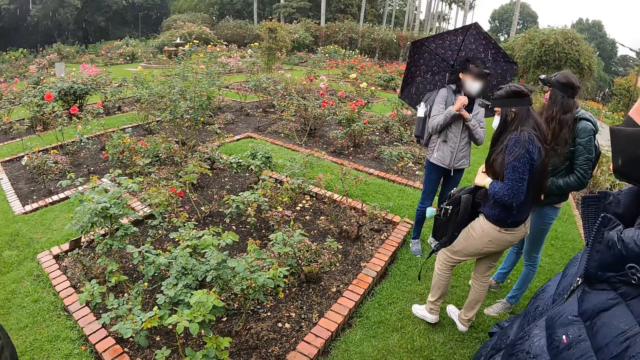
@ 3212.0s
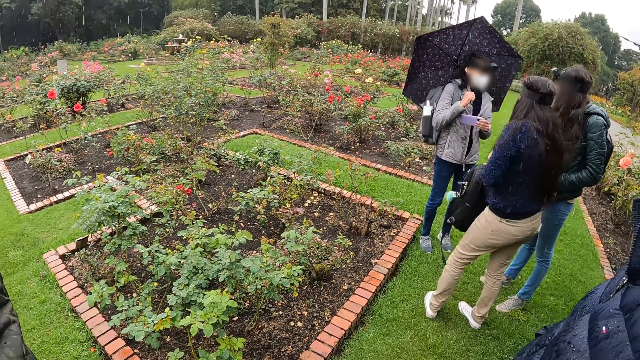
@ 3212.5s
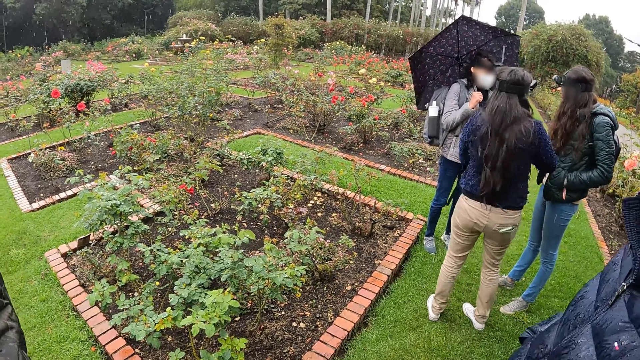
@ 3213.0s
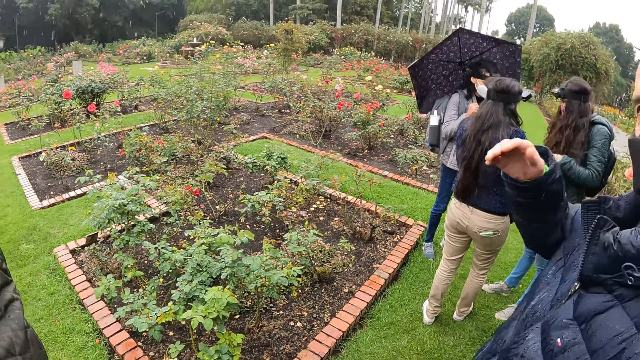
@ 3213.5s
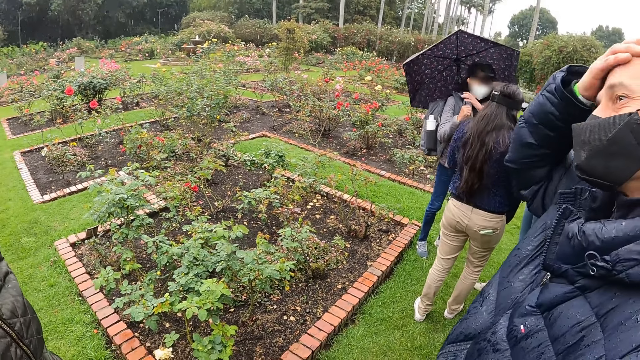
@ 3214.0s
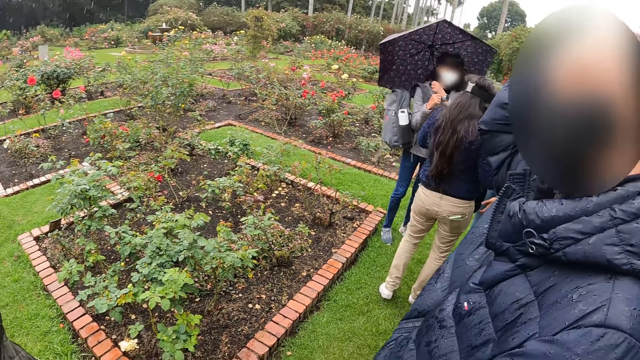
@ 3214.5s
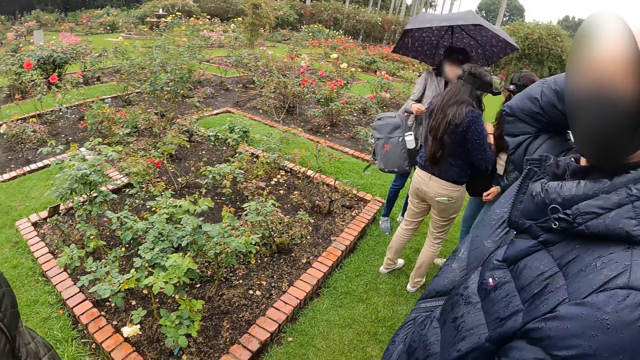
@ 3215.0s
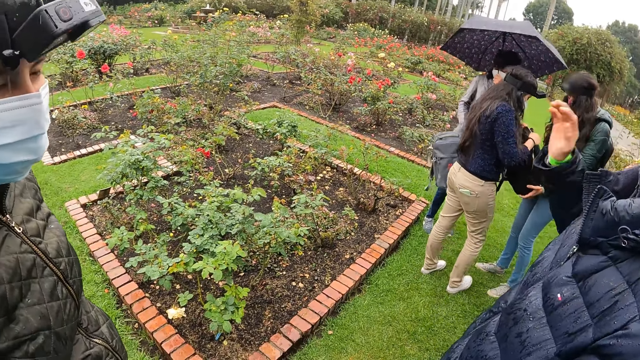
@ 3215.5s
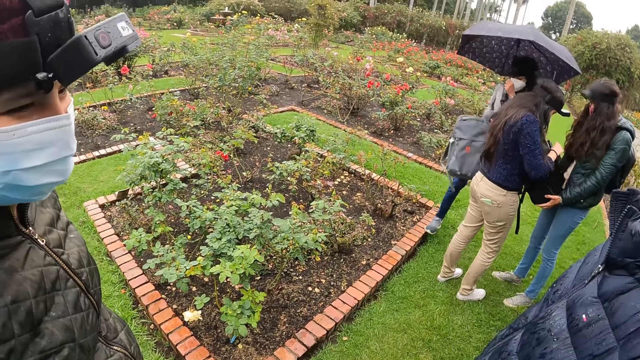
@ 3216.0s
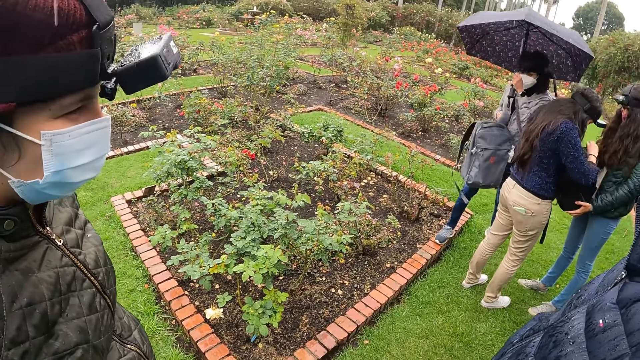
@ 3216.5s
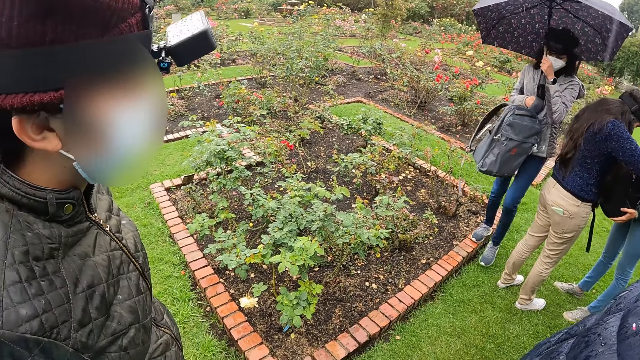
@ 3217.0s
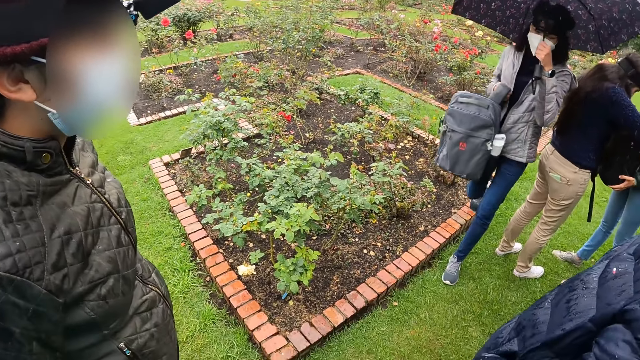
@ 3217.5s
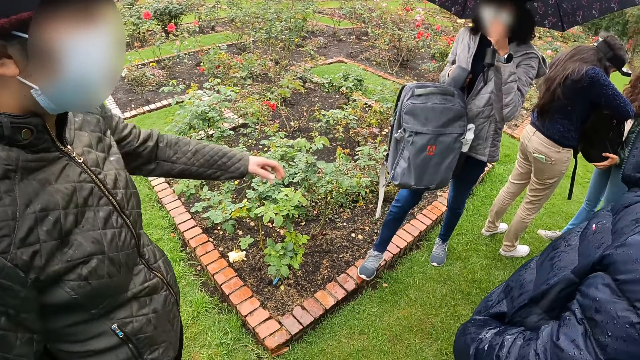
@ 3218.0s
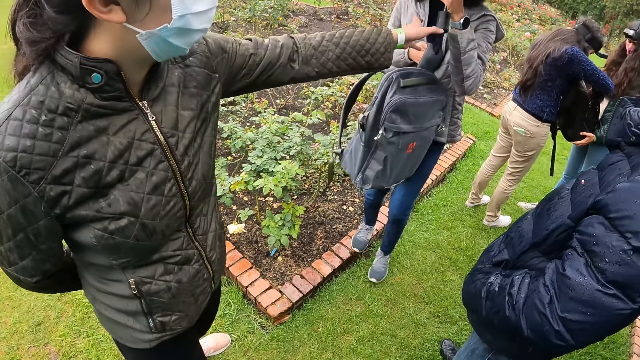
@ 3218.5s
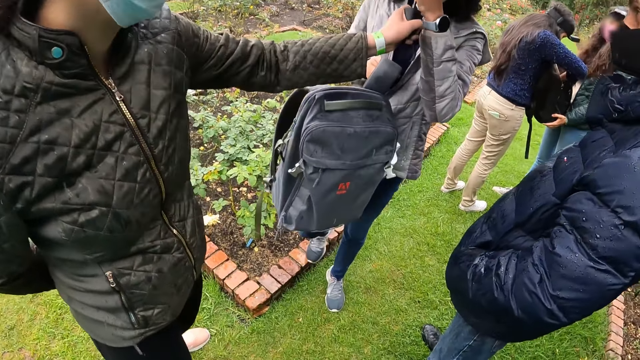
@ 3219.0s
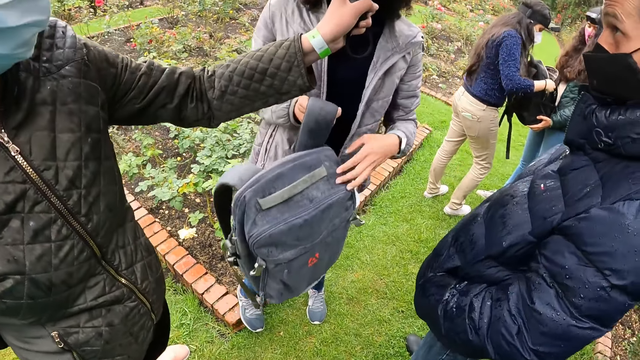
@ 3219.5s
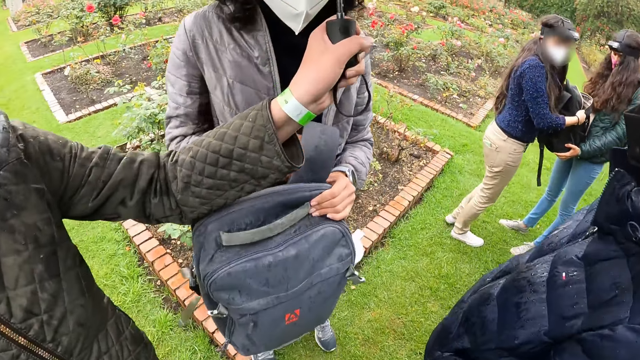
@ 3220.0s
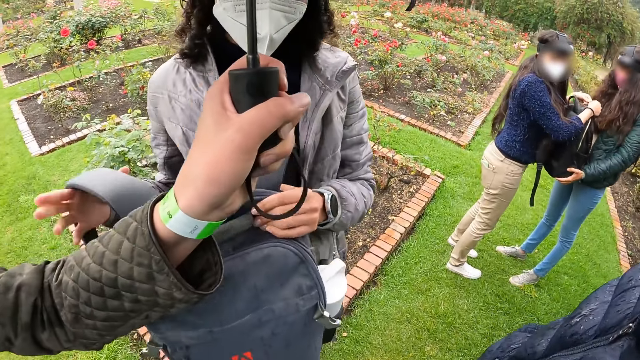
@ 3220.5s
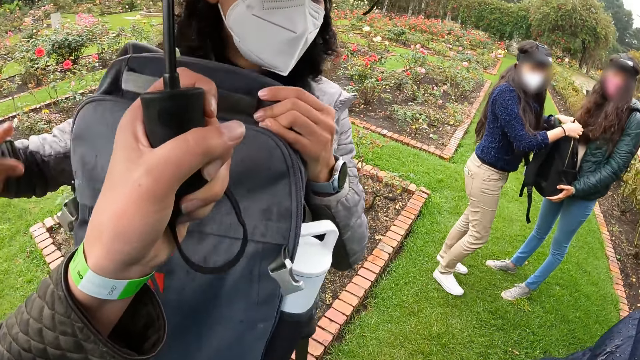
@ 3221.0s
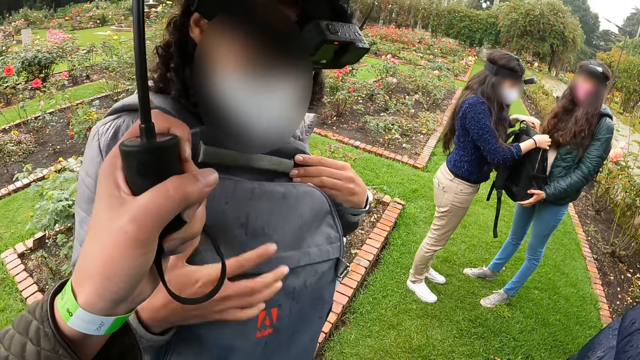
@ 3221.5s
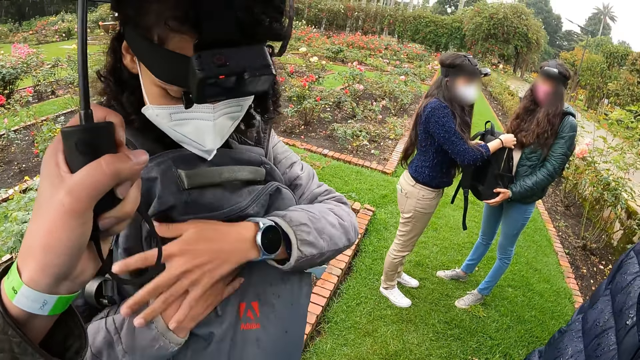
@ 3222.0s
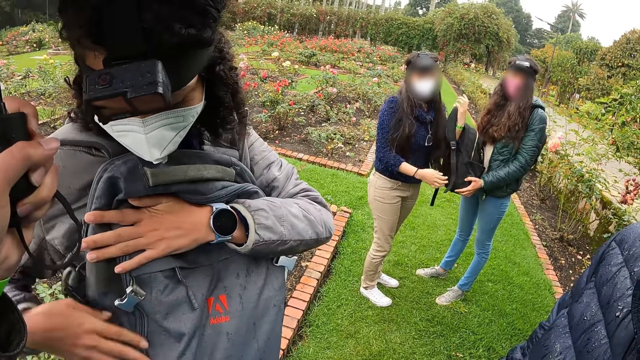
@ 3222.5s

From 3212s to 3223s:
A man touches his forehead. A woman holds another woman's backpack with both hands. A third woman removes a backpack from her back with her right hand. The second woman unzips the backpack. The camera wearer looks at a fourth woman. The third woman walks towards the fourth woman. The fourth woman collects the umbrella from the third woman with her left hand. The fourth woman holds the umbrella. The third woman fits the backpack on her shoulder with her right hand. The second woman zips up the backpack.

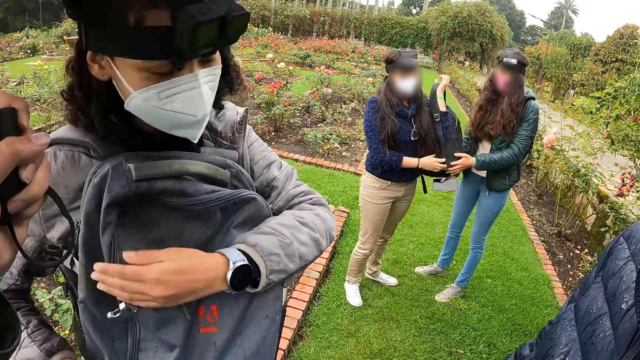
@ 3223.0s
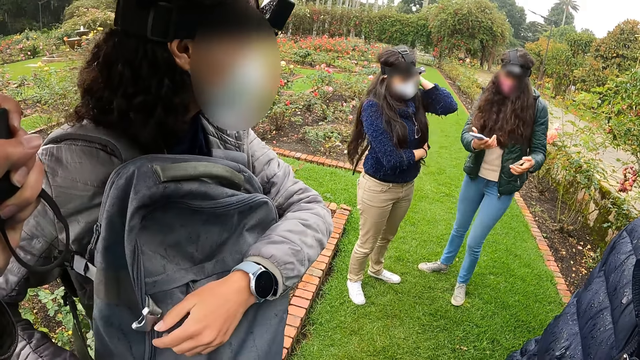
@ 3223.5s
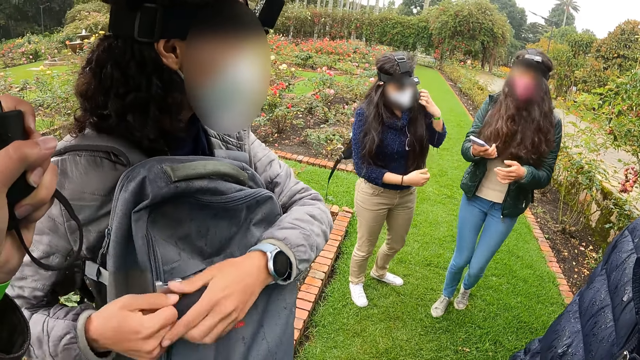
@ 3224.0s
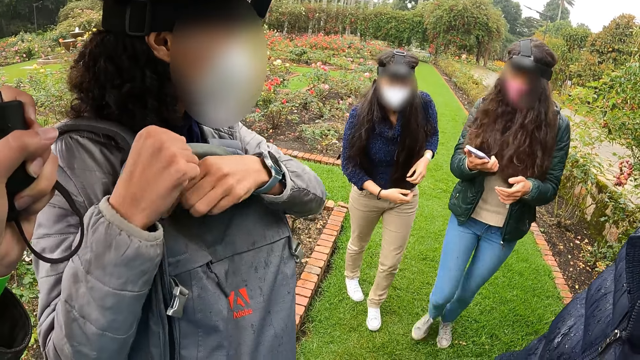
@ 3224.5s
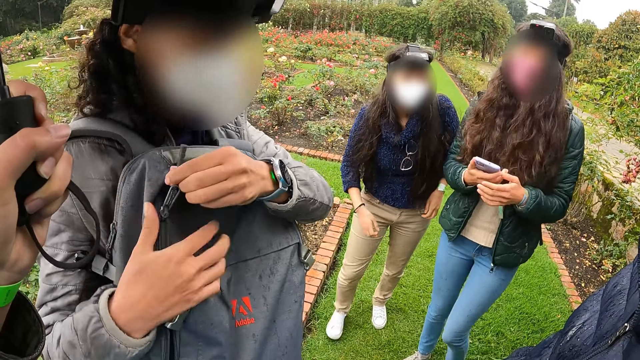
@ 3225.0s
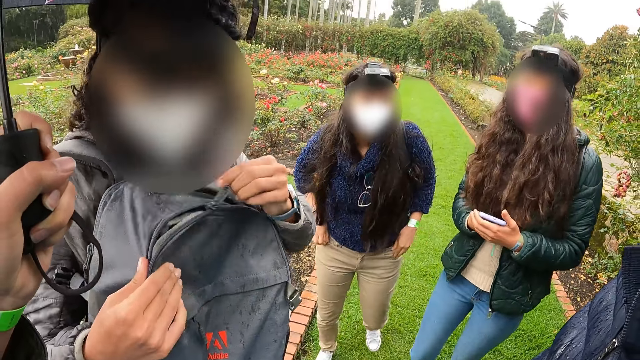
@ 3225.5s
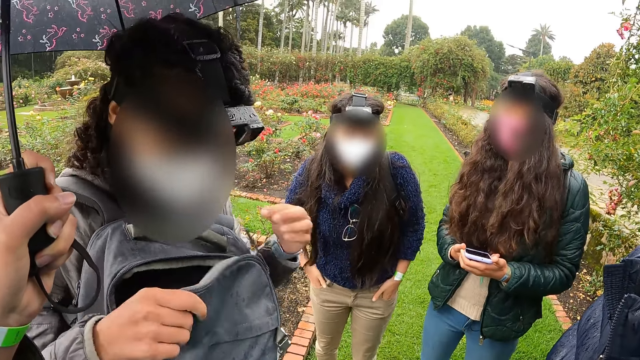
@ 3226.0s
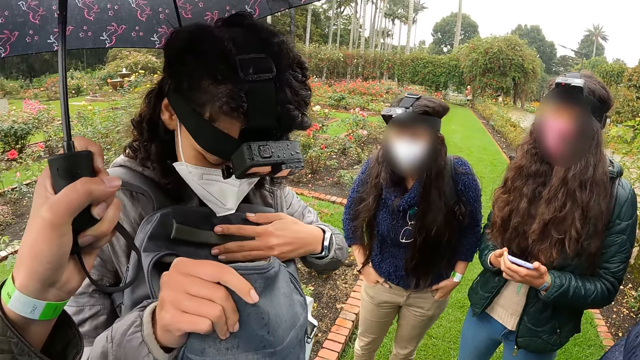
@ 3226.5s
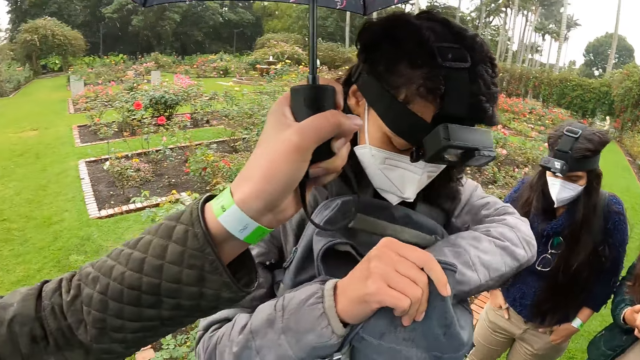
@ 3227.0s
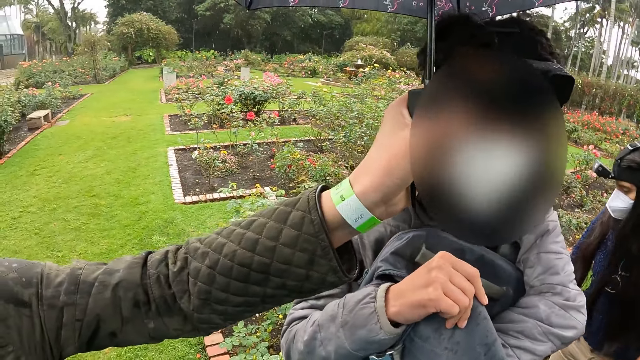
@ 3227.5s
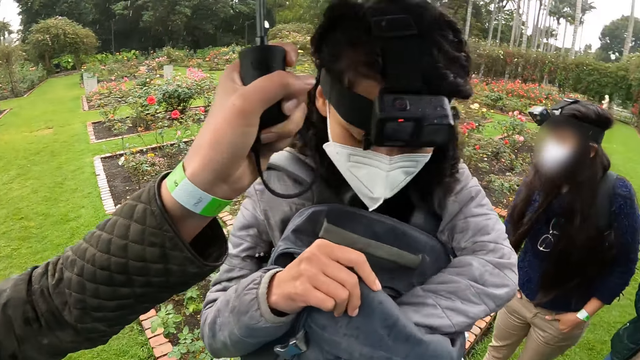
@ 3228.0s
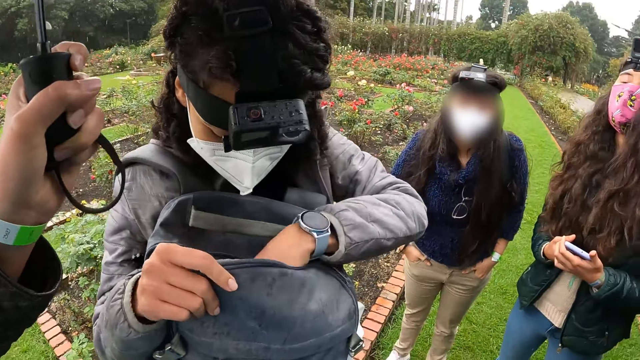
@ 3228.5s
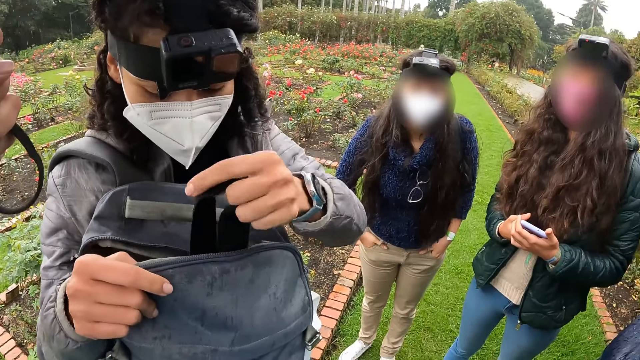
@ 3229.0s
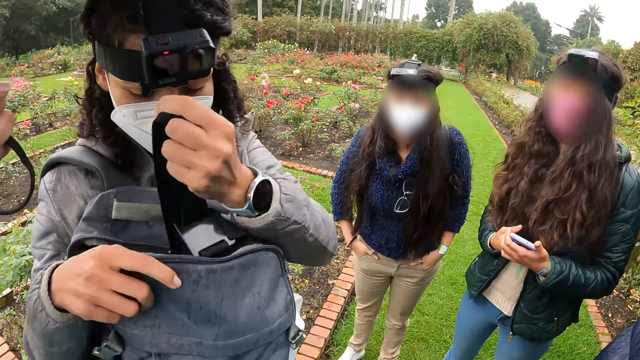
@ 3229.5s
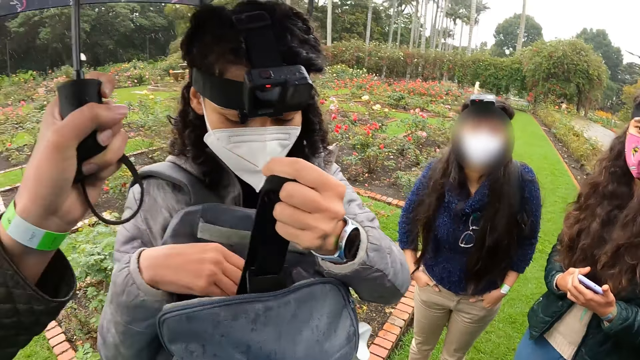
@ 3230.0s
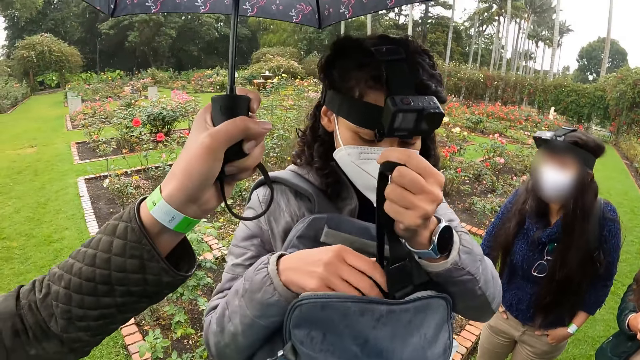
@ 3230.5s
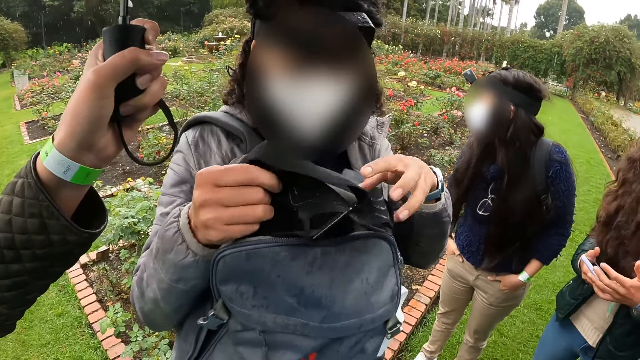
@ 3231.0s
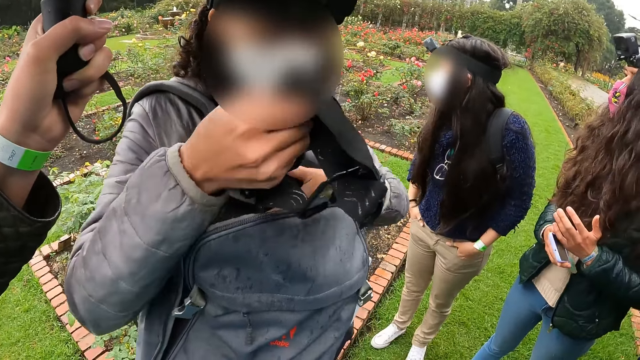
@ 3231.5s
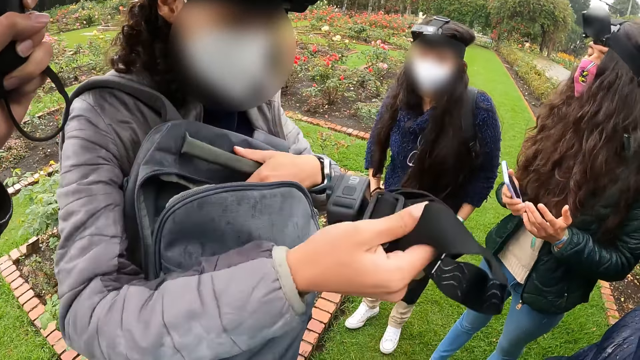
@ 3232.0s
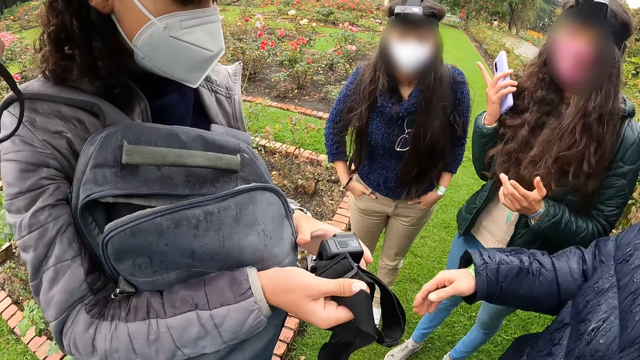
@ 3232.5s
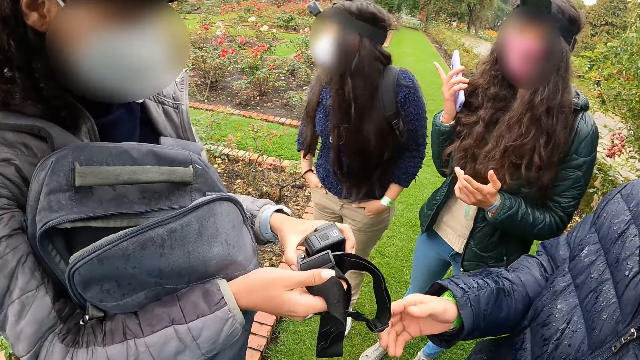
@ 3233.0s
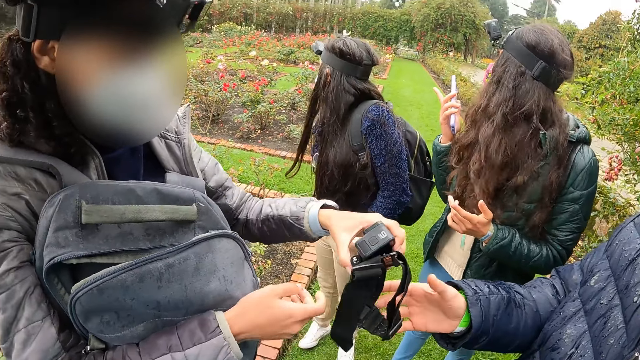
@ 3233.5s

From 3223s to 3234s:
A woman fits the shoulder straps on her shoulder. Another woman unzips the backpack with her right hand. A third woman moves towards the camera wearer. The second woman unzips the backpack with her left hand. She puts her left hand in the backpack. She grabs a head camera from the backpack with her left hand. She pulls out the camera from the backpack with her right hand. She stretches the head camera towards a man with her right hand. She passes the camera to the man.
